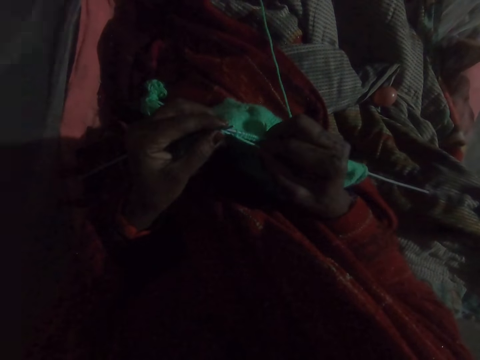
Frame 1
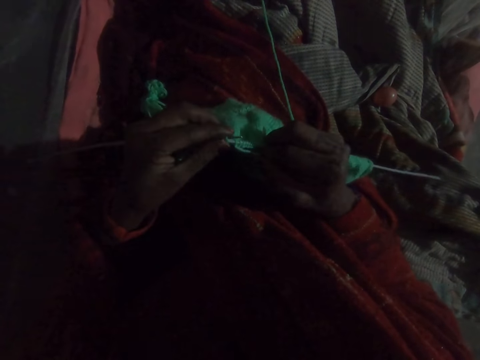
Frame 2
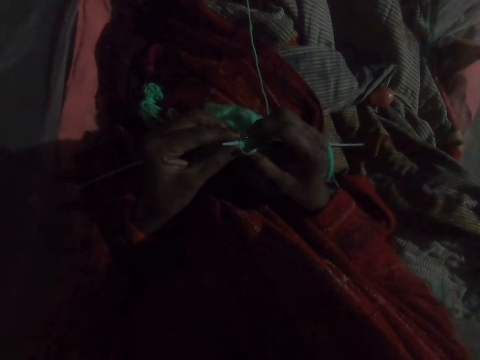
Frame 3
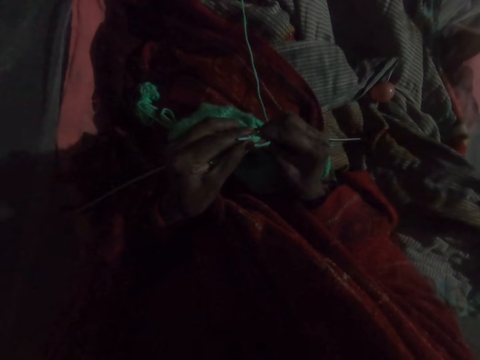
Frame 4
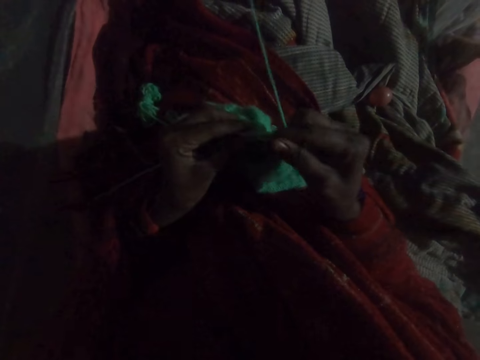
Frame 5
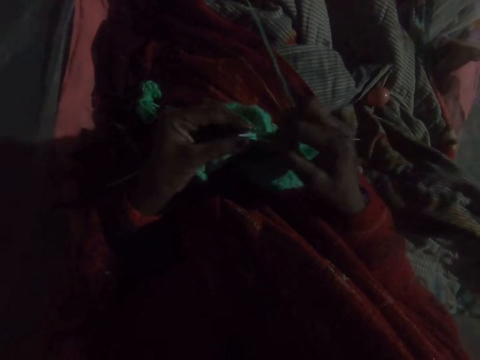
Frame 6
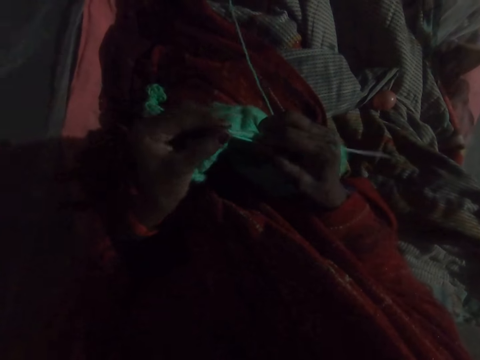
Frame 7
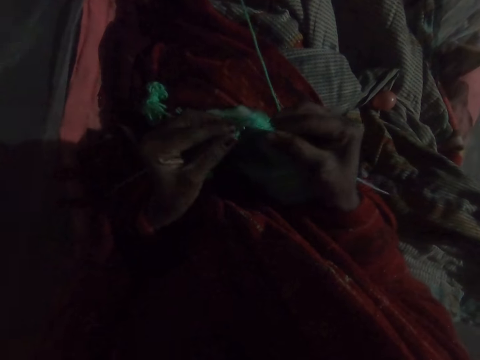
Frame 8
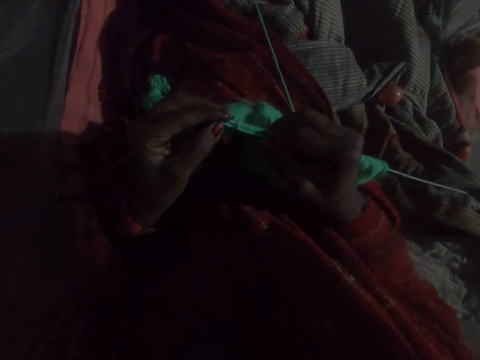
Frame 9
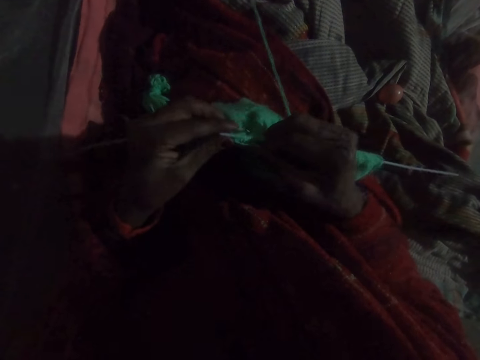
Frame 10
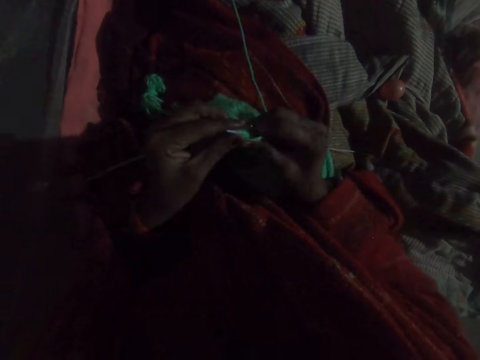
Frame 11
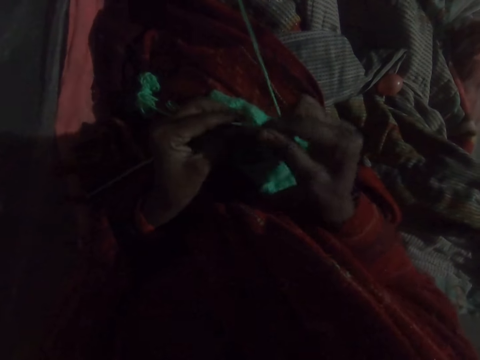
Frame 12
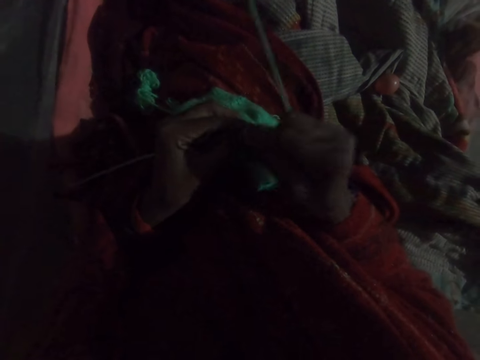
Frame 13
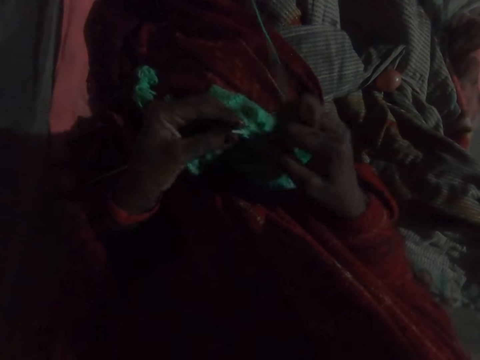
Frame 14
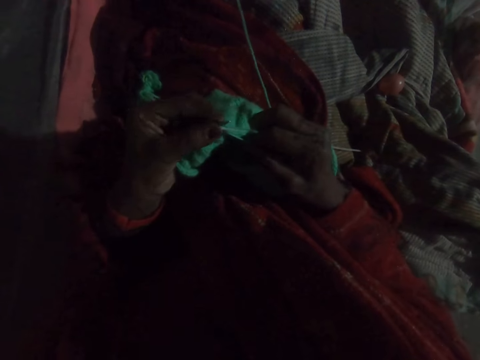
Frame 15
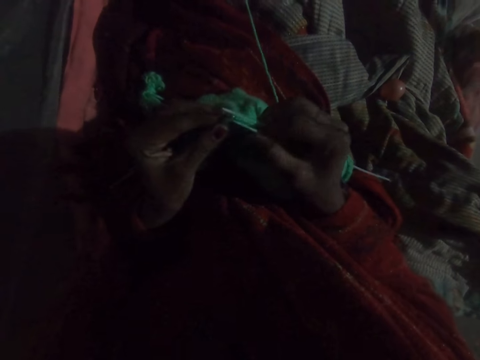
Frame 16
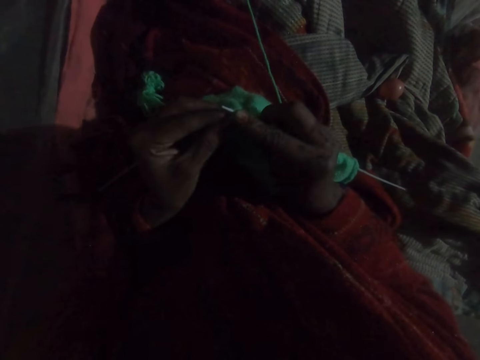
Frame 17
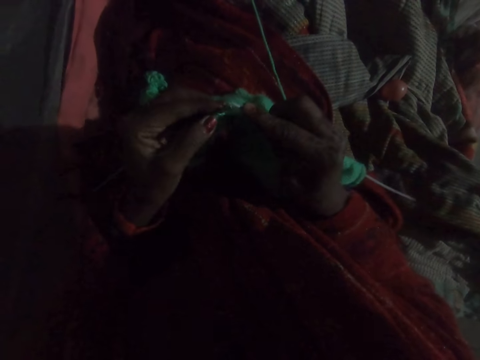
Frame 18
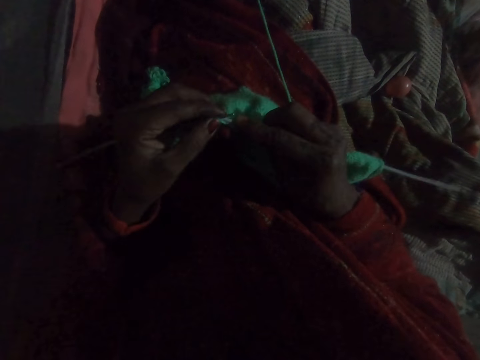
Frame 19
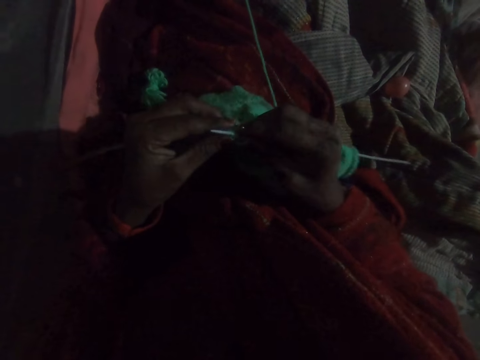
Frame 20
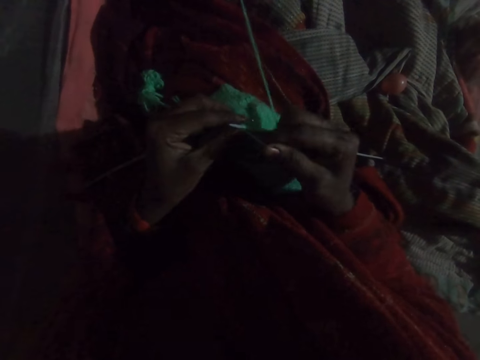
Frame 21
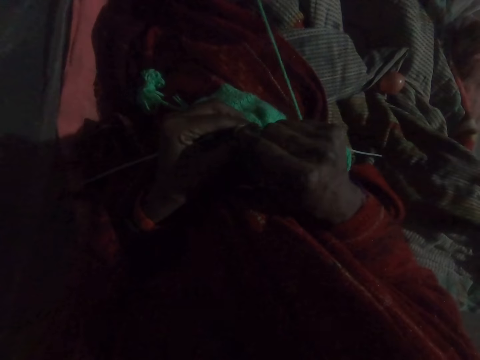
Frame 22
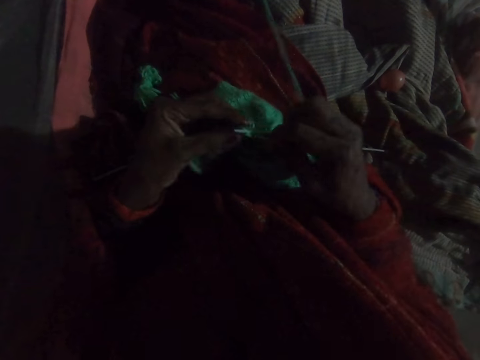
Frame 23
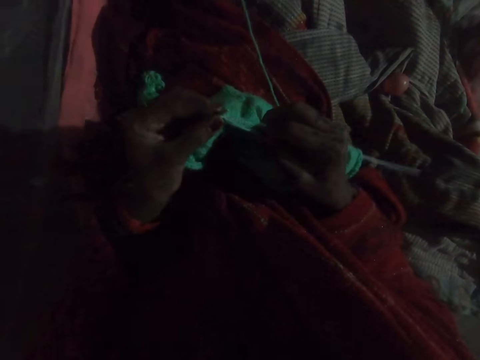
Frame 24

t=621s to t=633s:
The camera wearer pulls the fabric. They weave the fabric with a crochet hook.

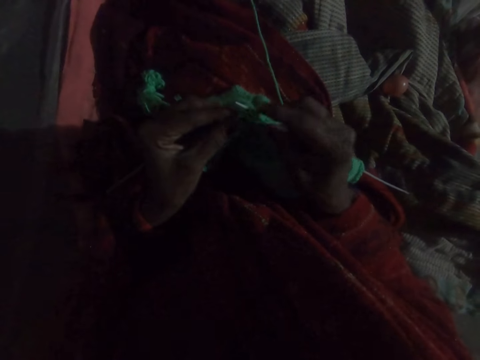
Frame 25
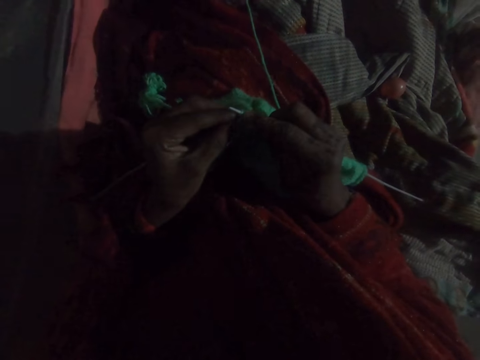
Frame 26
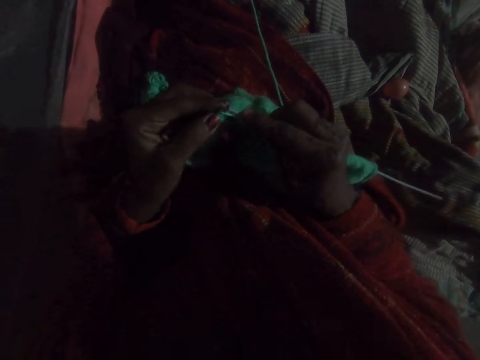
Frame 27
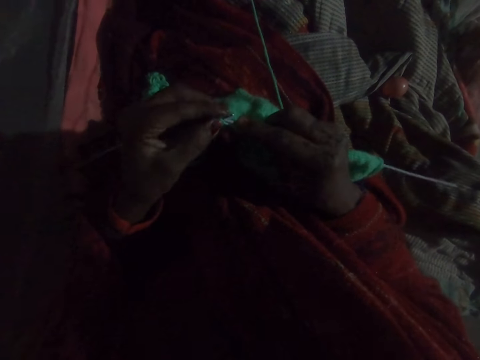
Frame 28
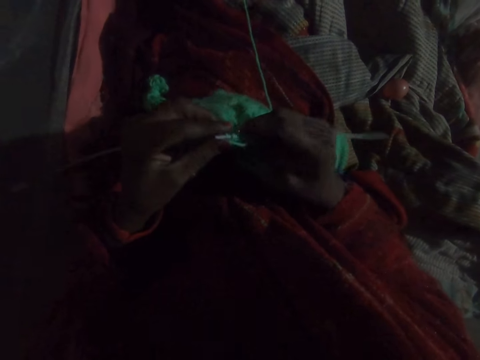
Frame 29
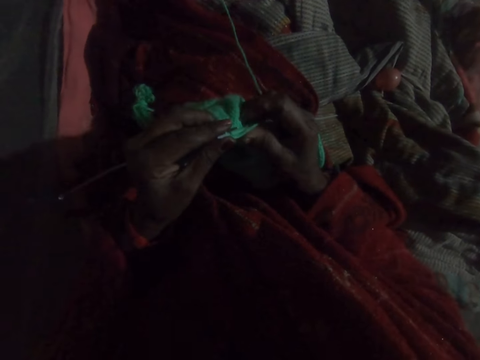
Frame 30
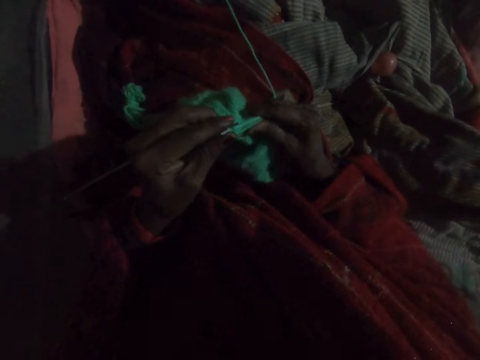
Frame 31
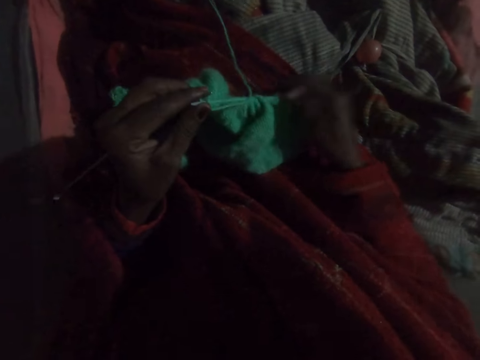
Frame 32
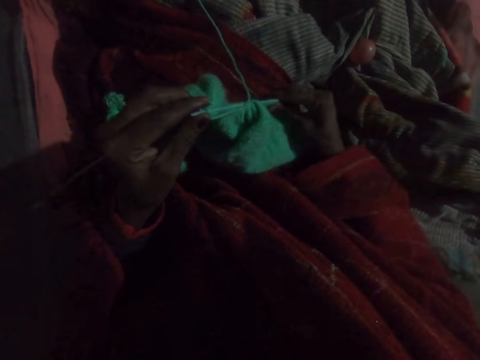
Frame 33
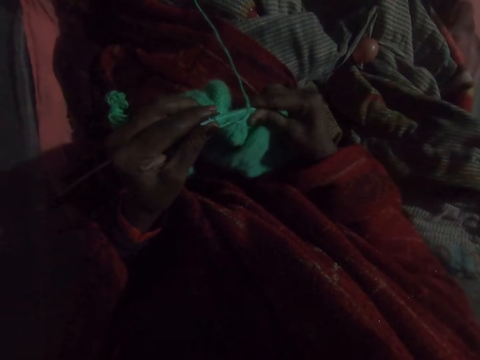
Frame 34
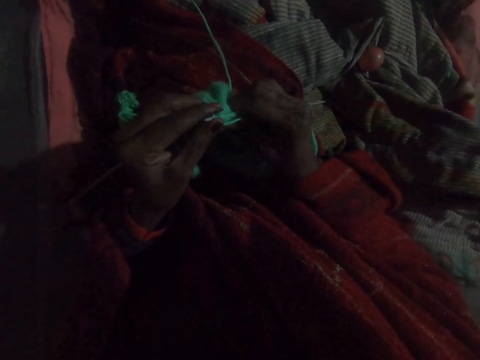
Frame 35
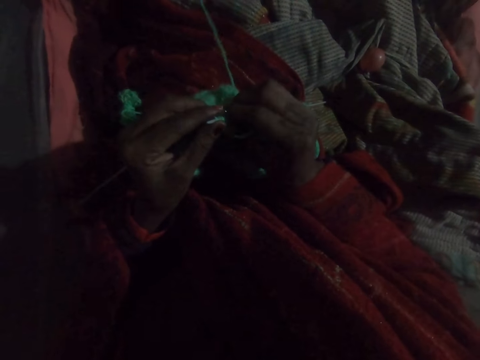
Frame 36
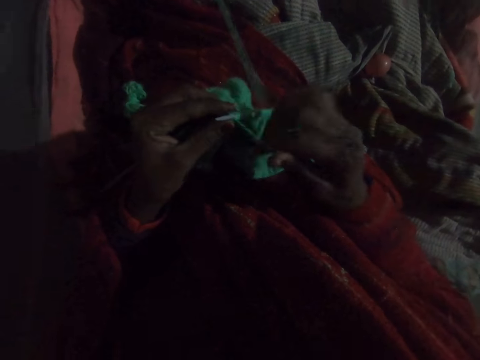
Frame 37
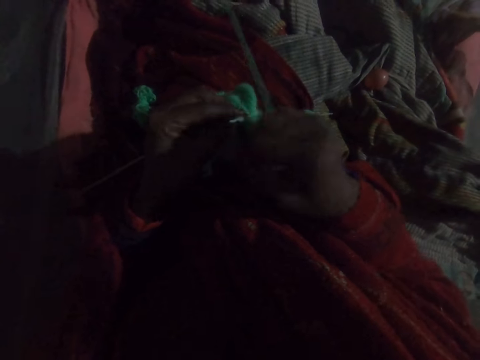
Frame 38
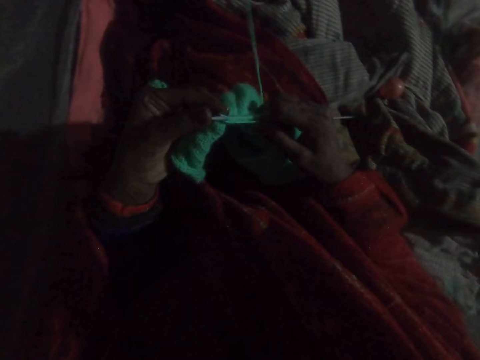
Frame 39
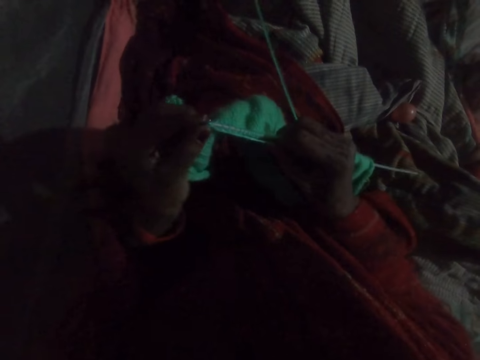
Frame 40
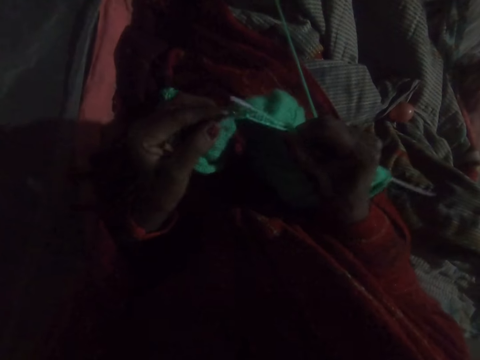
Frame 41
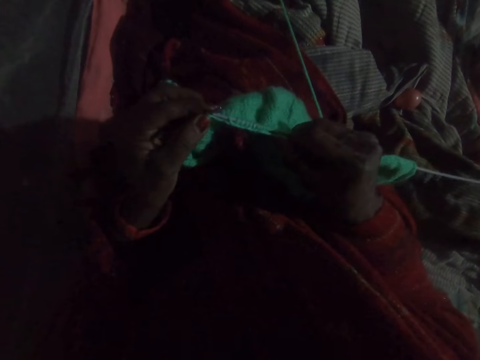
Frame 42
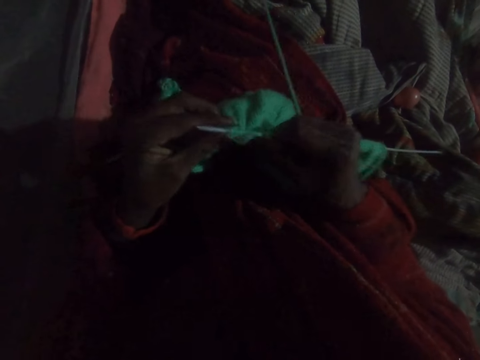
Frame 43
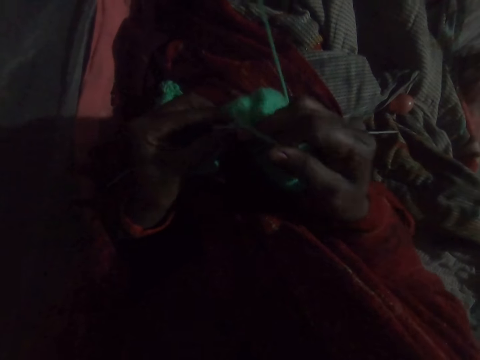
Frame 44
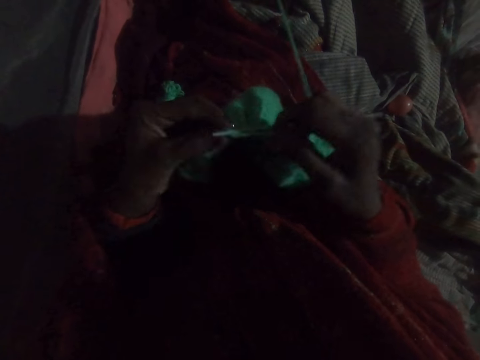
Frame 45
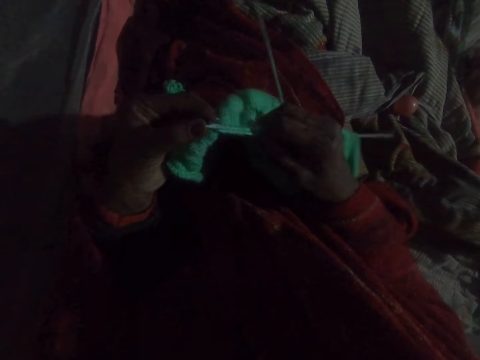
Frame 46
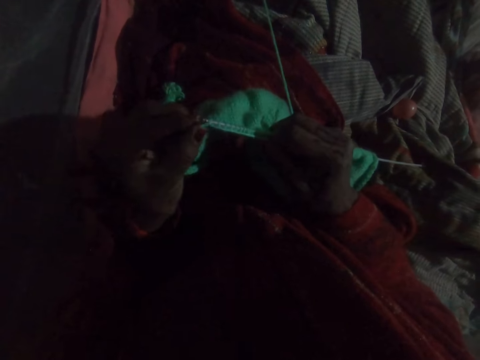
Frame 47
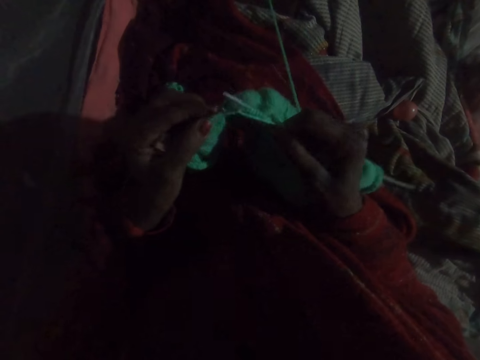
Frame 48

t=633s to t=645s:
The camera wearer pulls the fabric. They weave the fabric with a crochet hook.

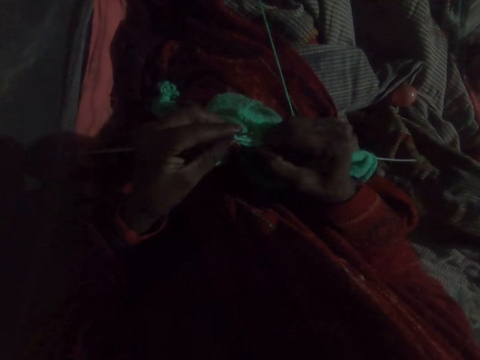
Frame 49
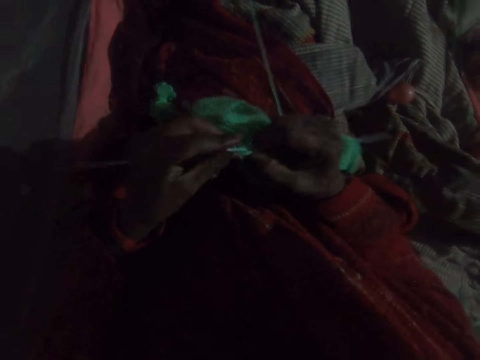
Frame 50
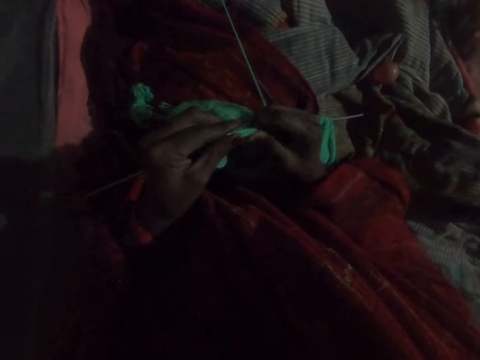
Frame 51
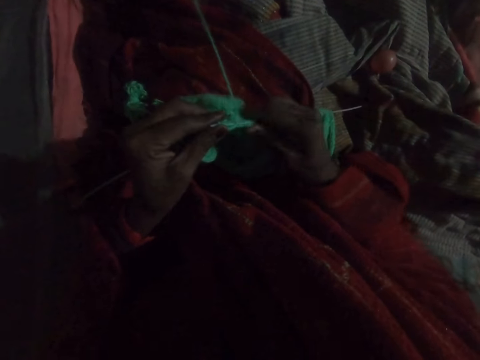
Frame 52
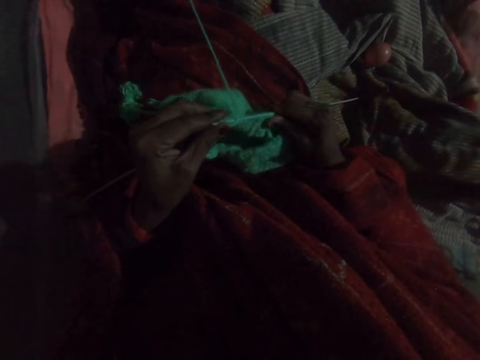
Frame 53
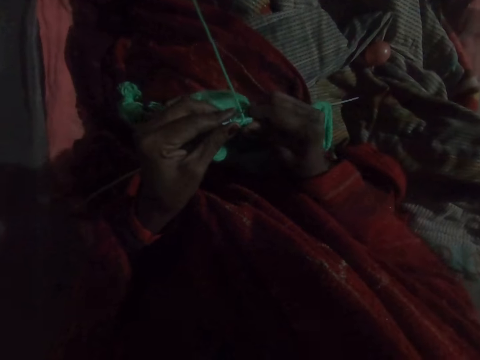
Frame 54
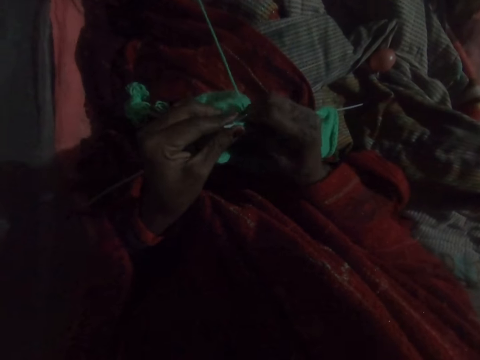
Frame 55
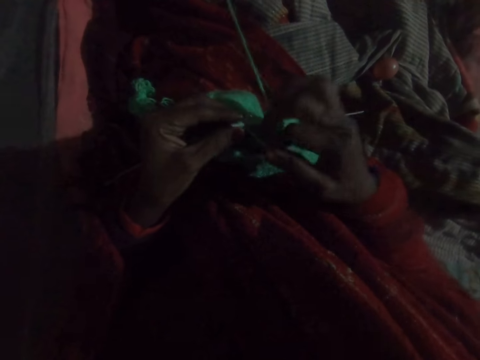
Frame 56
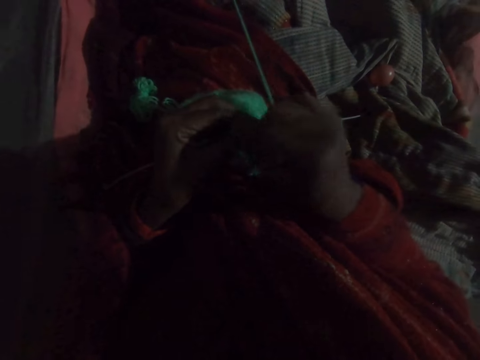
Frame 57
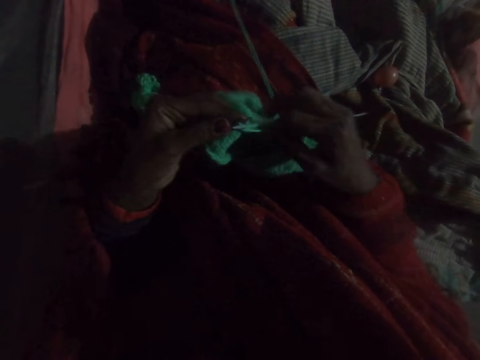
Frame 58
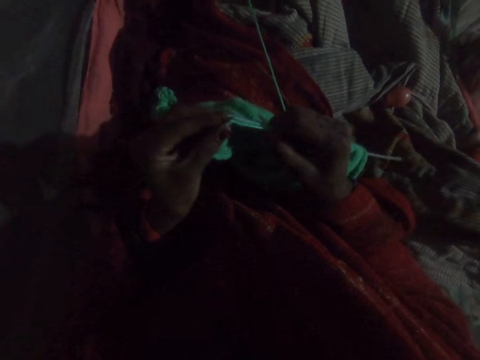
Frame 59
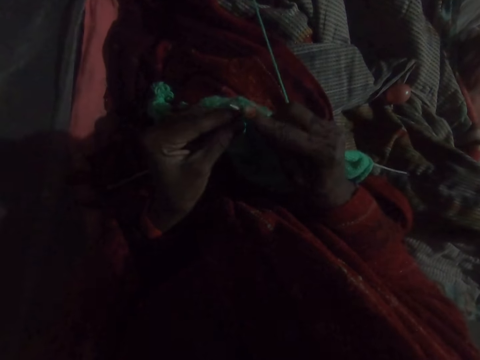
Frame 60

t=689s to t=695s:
The camera wearer pulls the fabric. They weave the fabric with a crochet hook.
